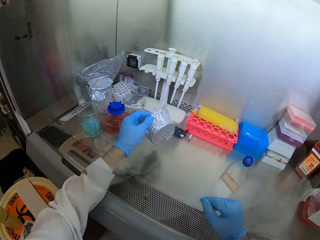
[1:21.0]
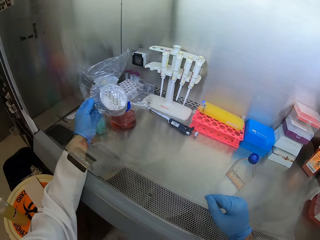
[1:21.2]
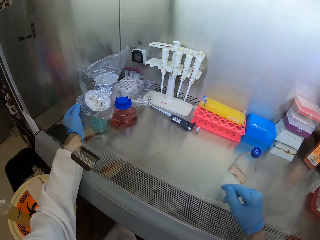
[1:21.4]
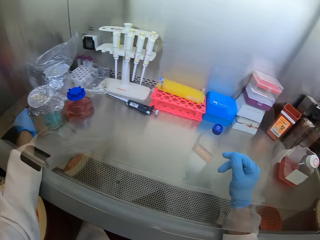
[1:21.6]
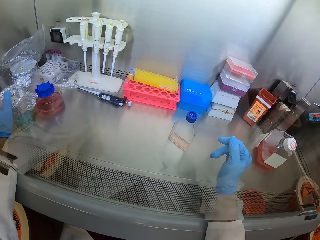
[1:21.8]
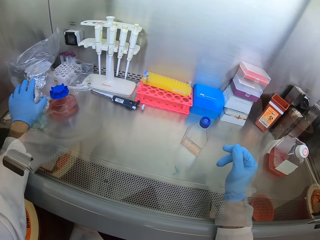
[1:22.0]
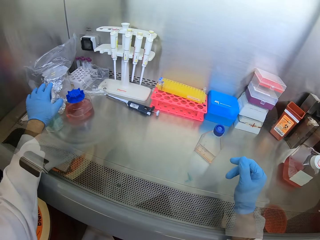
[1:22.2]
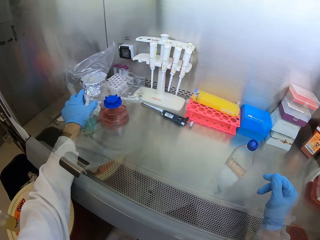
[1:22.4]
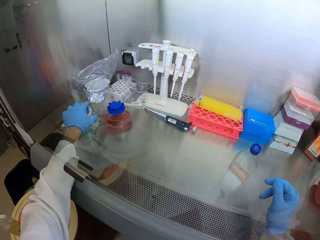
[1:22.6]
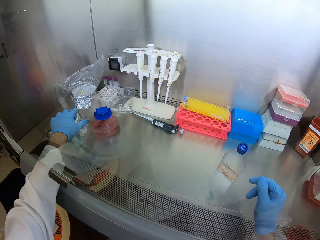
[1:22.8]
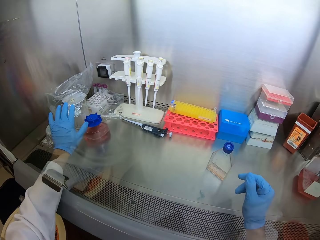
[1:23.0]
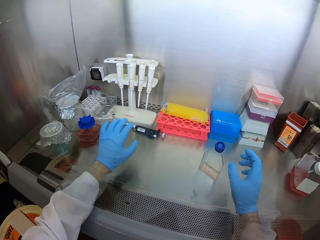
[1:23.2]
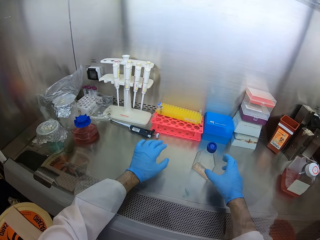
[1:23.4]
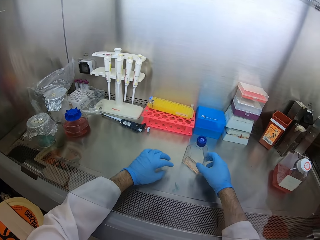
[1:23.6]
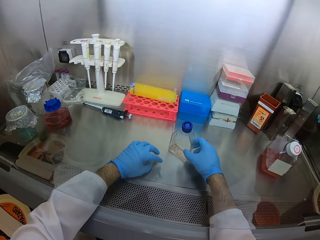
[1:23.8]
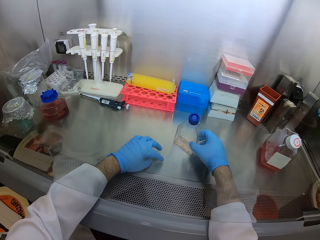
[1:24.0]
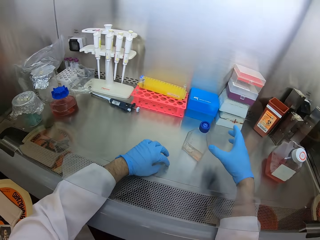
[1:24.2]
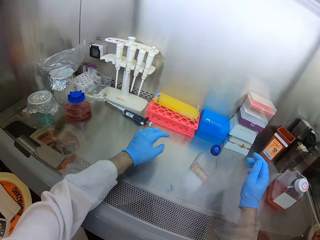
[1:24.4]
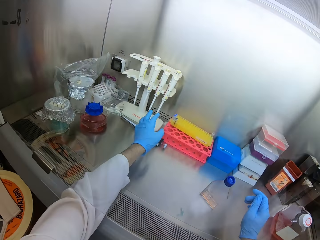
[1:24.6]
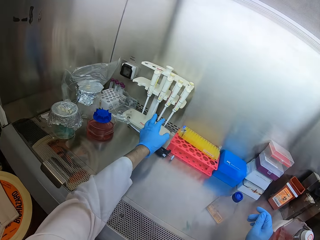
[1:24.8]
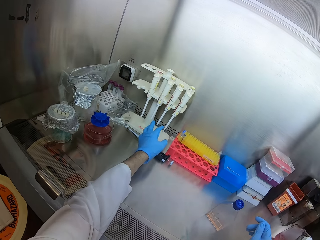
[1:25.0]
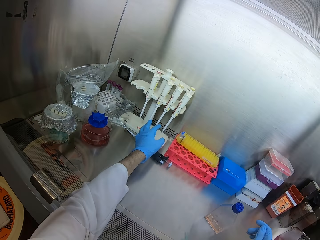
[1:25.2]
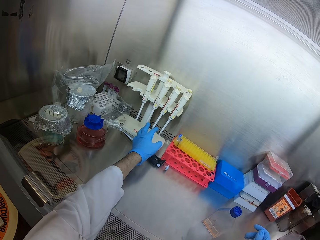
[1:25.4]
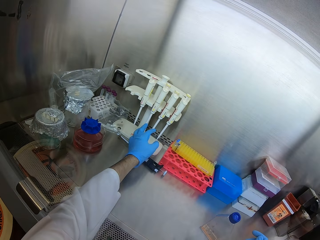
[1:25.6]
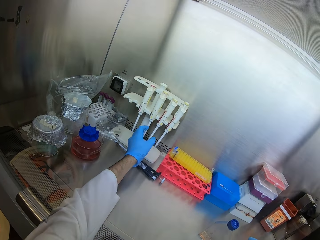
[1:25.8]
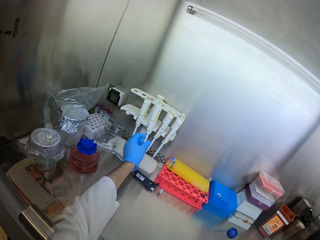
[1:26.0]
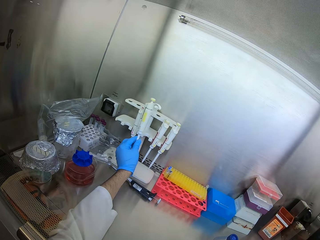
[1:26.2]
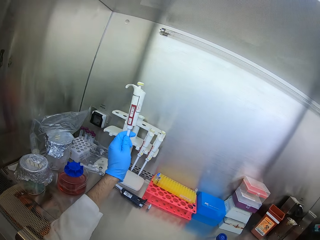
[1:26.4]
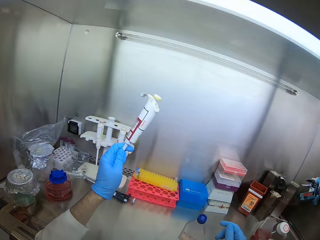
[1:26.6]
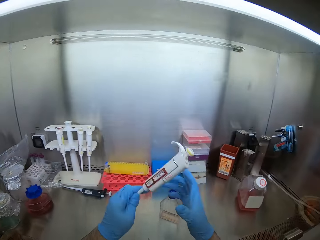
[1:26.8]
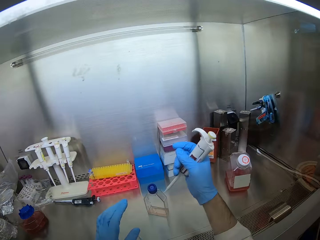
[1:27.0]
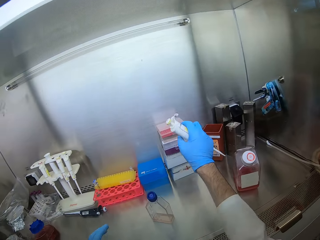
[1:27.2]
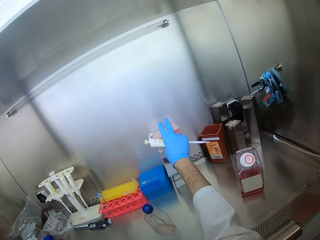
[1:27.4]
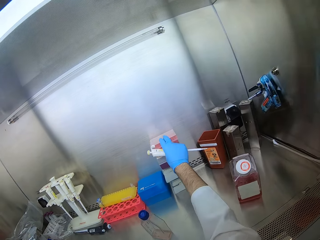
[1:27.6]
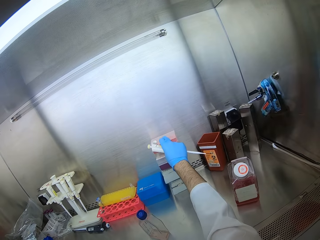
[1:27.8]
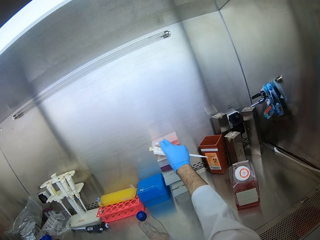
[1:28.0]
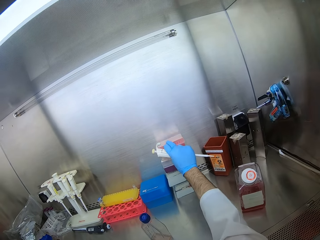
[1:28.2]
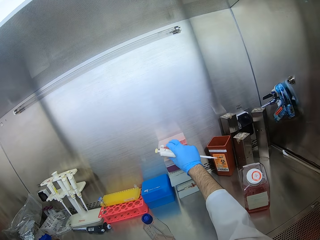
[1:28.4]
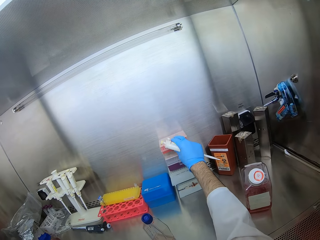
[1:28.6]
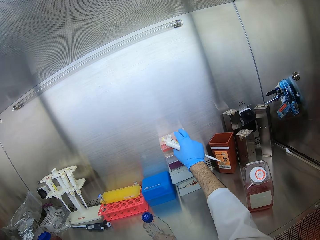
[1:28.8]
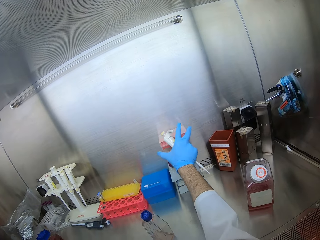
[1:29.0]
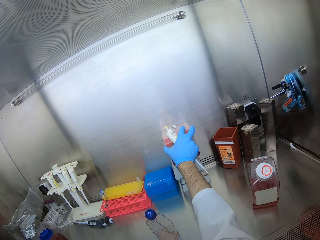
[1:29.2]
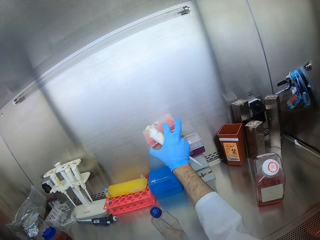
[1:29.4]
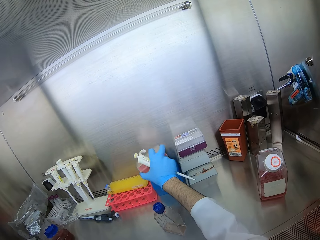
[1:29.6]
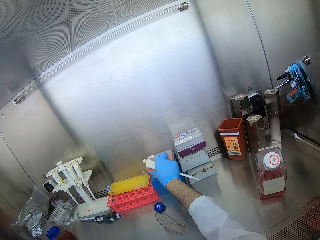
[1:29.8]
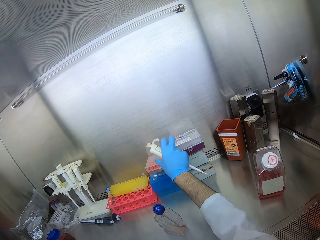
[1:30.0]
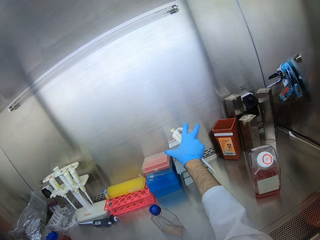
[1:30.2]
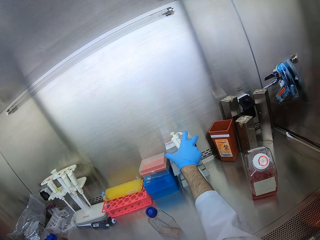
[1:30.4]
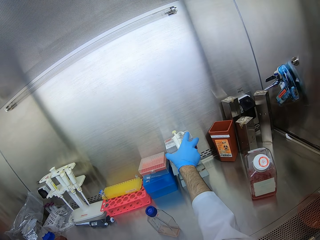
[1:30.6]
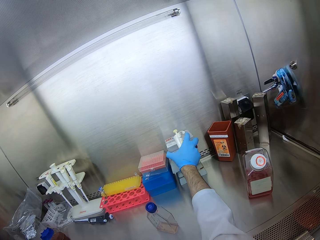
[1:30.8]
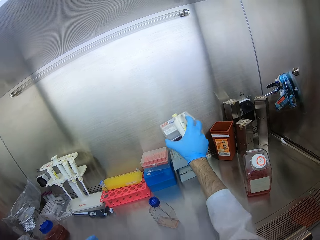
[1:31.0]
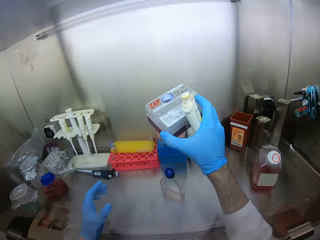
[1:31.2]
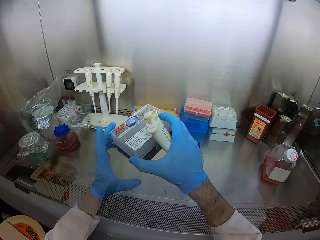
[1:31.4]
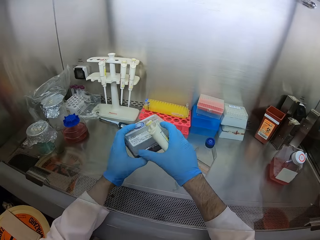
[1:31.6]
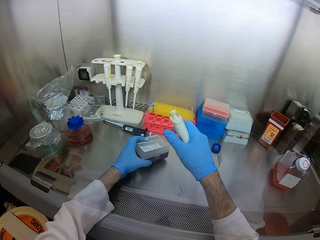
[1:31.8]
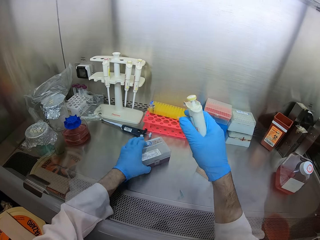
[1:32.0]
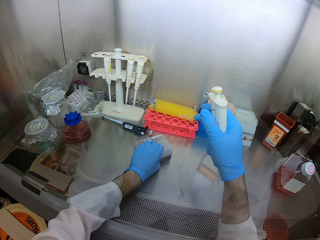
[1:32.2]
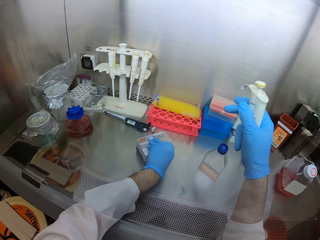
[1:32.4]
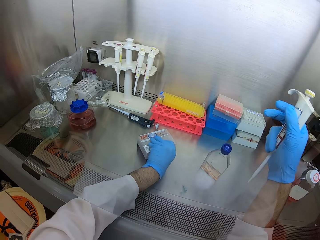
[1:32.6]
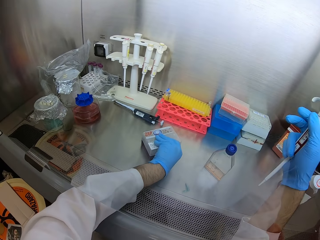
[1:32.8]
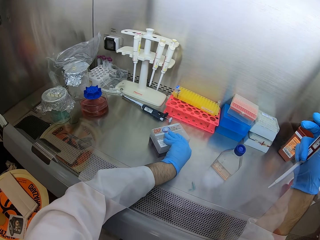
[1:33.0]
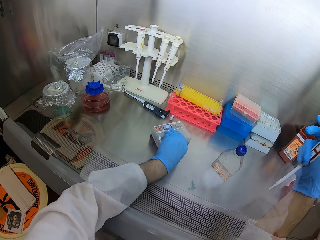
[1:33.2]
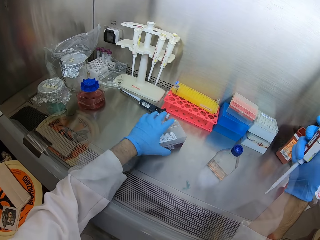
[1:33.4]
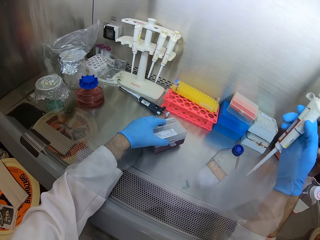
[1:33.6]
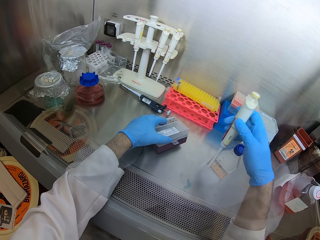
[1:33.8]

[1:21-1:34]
The camera wearer closes something. They pick up a syringe. They select a pressure. They open the syringe.

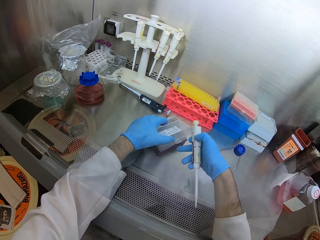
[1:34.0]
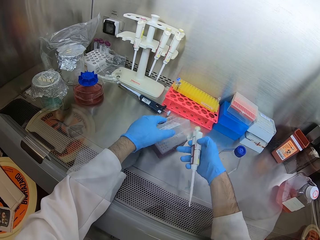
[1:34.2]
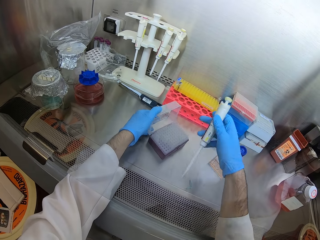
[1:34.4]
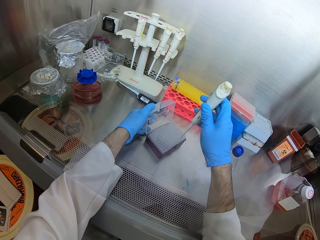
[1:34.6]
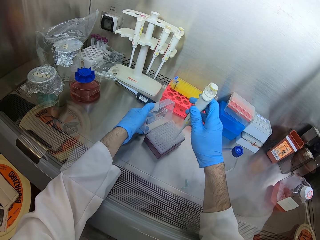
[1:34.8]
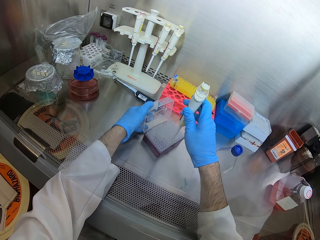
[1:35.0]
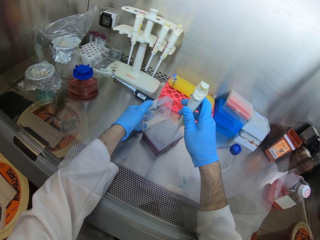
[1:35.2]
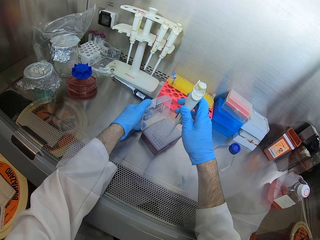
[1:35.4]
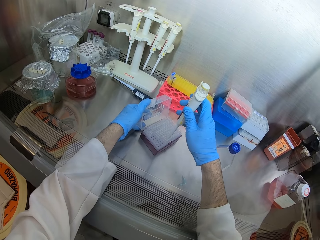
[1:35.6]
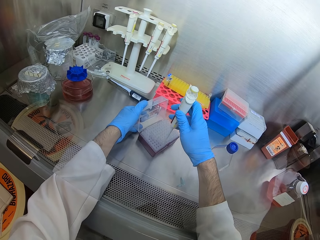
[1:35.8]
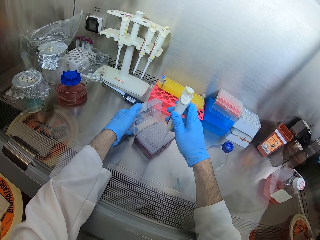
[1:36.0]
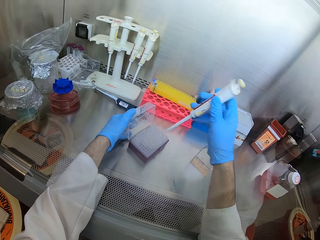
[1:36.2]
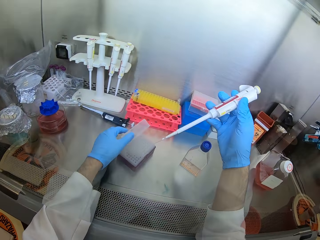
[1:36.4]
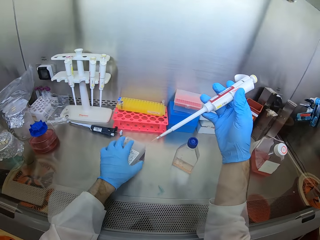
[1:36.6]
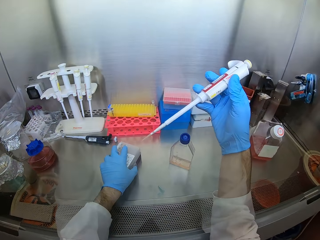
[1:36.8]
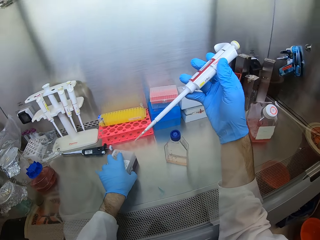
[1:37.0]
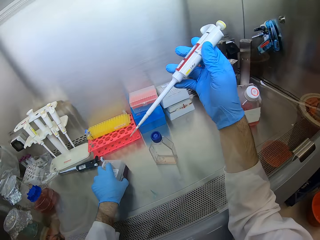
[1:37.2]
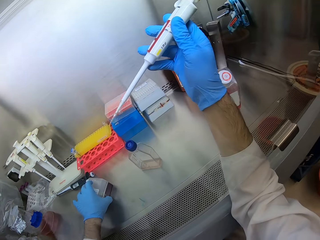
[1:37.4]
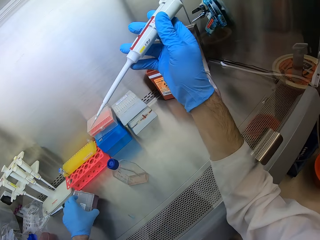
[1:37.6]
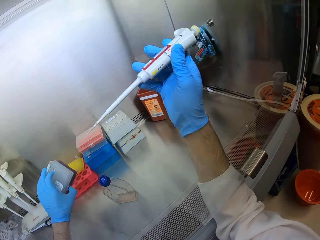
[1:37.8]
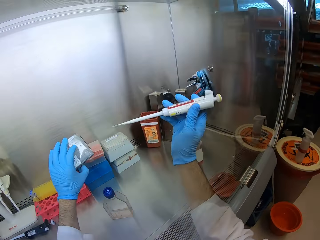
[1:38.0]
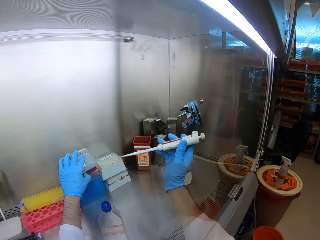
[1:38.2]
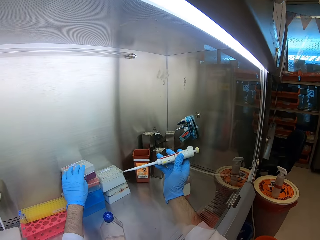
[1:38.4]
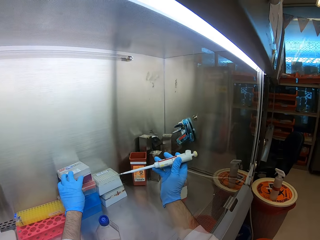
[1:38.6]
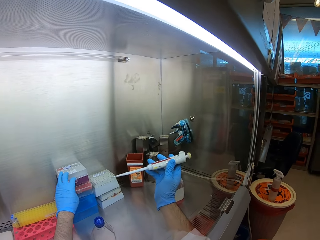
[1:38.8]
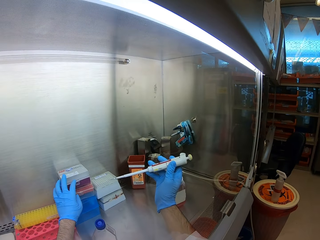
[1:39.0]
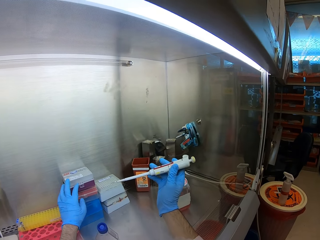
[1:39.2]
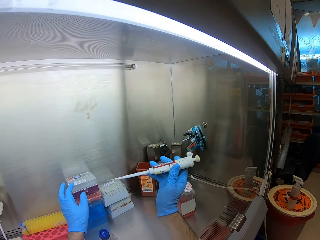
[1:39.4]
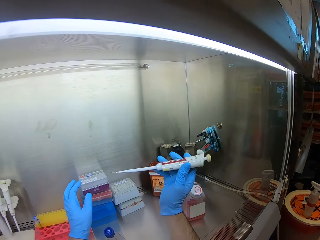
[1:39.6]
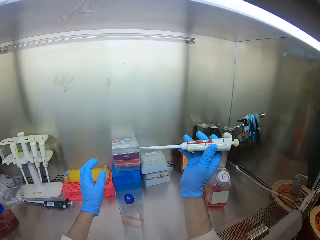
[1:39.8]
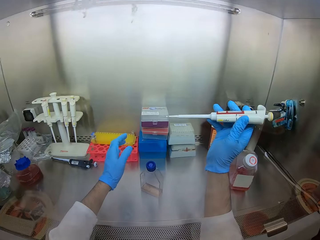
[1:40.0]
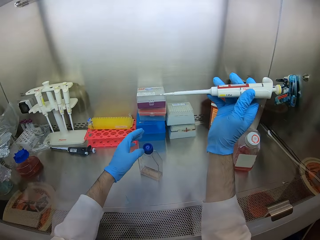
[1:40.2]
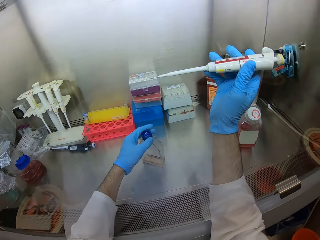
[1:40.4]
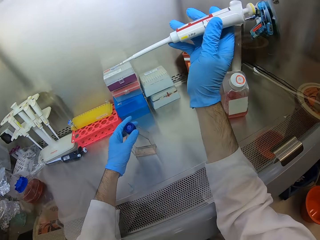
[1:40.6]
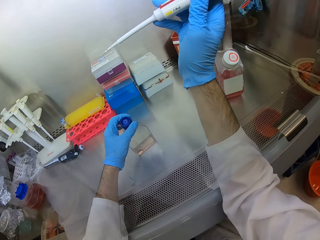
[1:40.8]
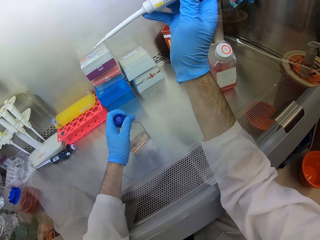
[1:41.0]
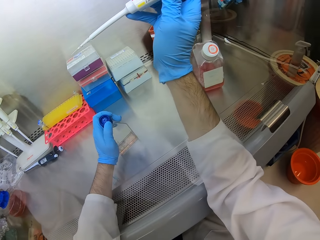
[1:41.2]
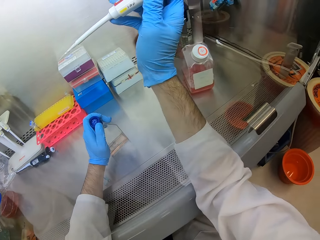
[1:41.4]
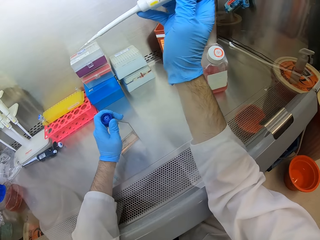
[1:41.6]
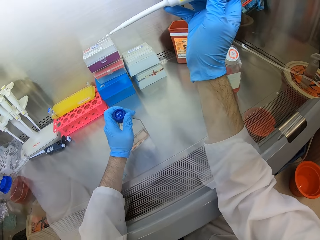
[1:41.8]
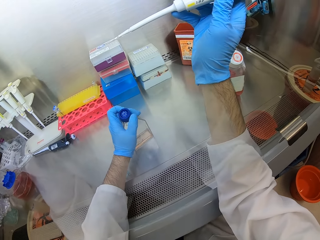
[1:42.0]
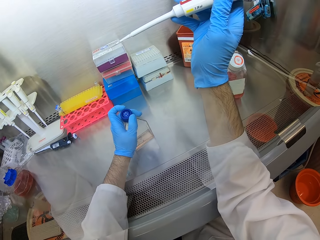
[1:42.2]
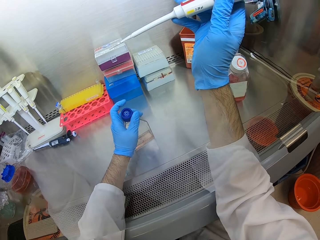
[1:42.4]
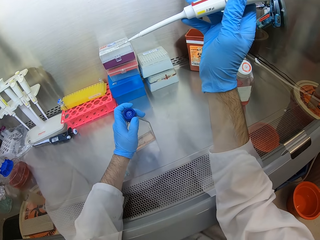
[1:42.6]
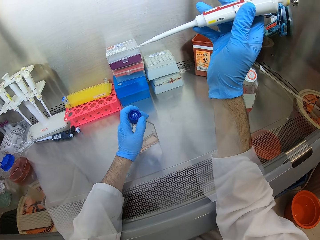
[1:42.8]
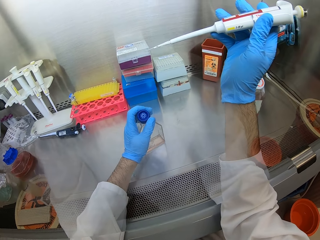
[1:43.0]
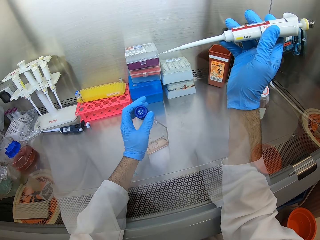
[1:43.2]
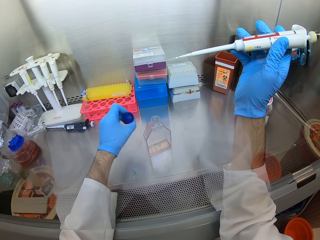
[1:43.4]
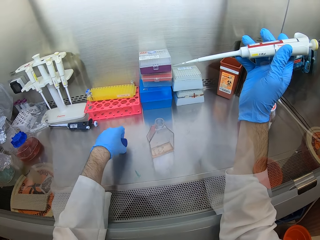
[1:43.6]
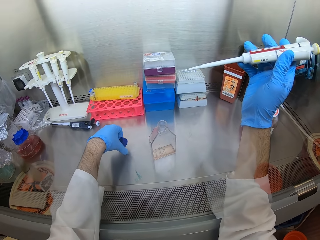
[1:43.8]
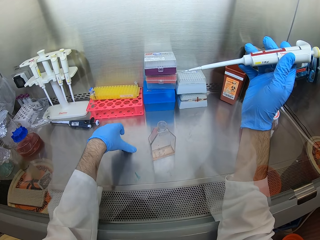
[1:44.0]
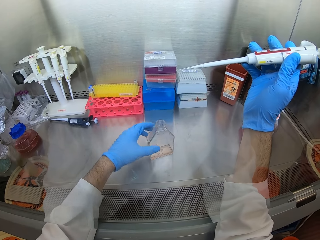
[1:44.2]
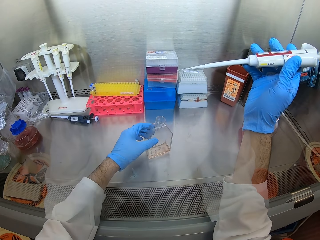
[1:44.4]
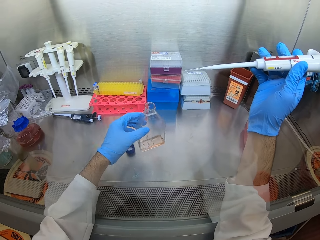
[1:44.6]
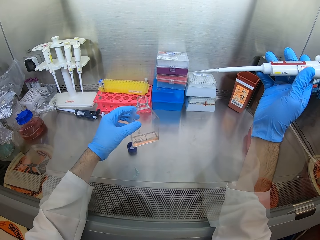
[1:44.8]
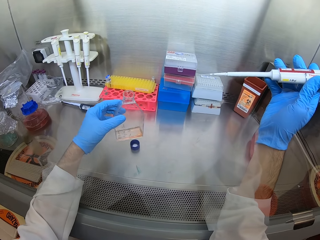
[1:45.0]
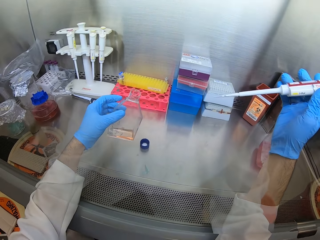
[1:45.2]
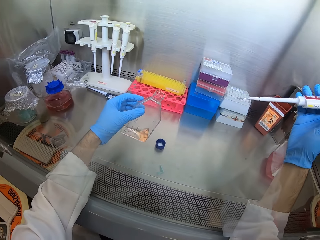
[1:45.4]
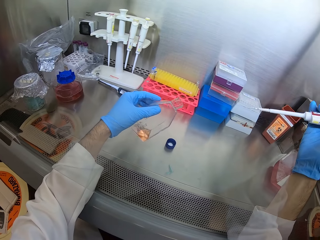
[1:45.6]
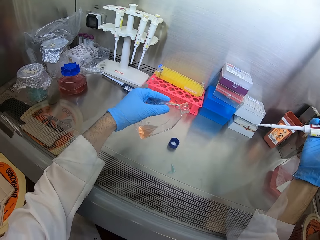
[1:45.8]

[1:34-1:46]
The camera wearer puts the syringe in something. They close the box. They return the box. They open a bottle of something. They pick up a bottle of something.
